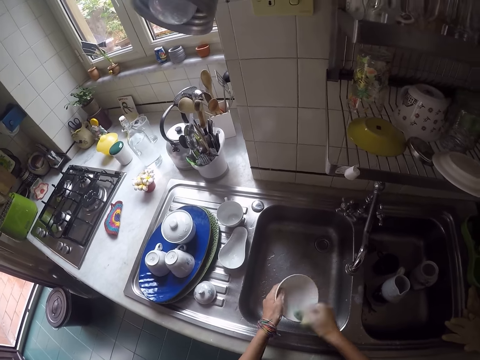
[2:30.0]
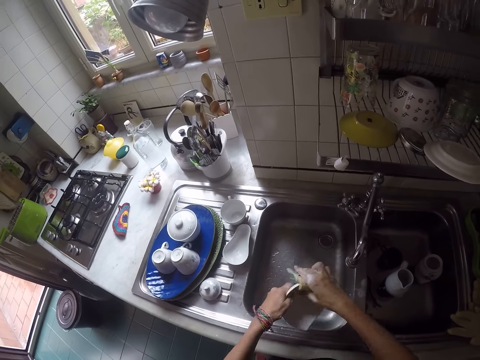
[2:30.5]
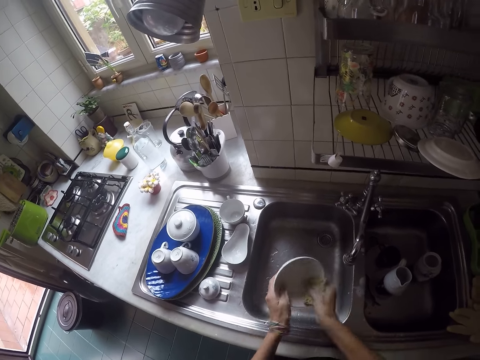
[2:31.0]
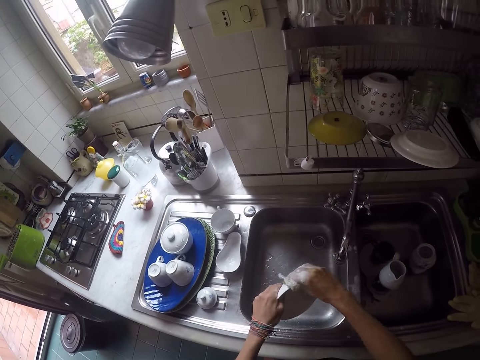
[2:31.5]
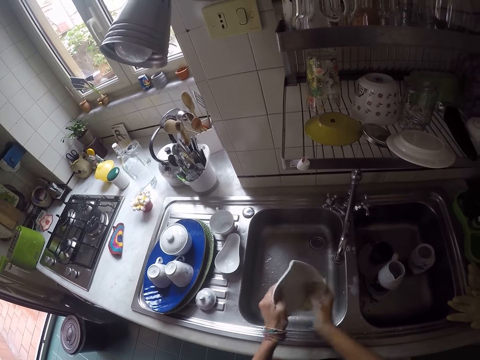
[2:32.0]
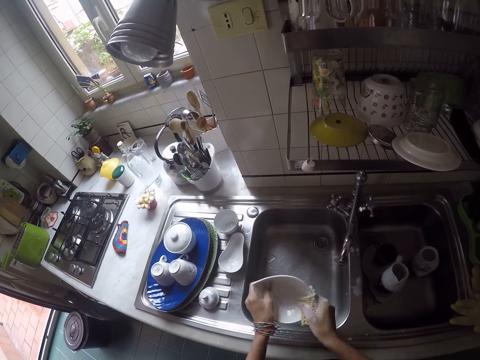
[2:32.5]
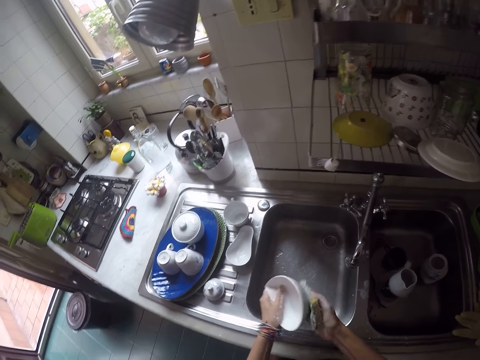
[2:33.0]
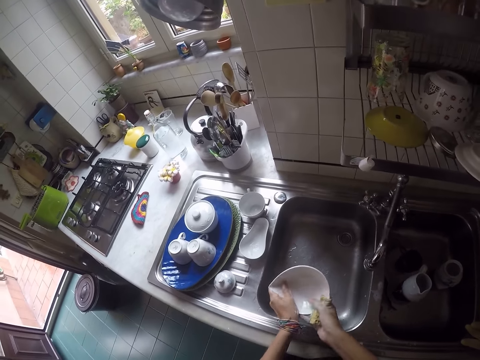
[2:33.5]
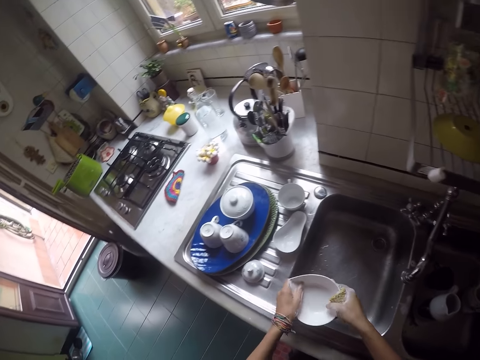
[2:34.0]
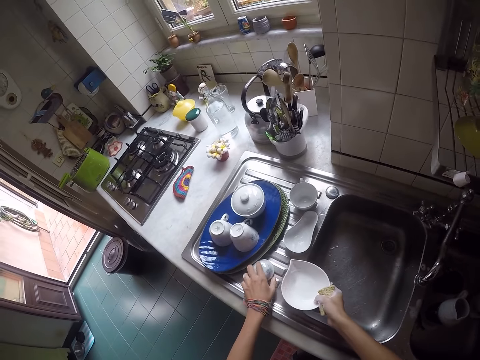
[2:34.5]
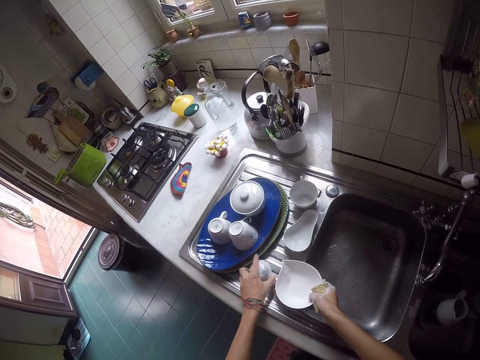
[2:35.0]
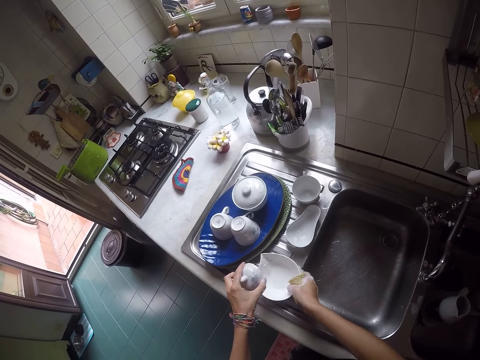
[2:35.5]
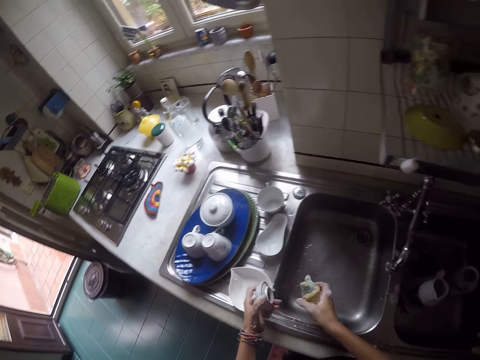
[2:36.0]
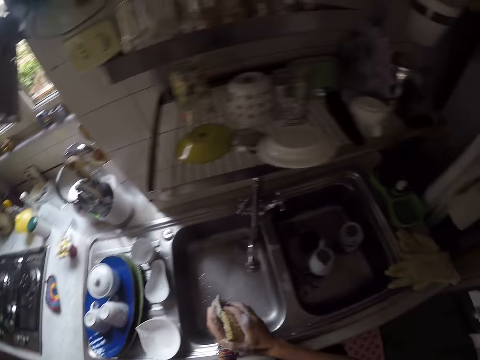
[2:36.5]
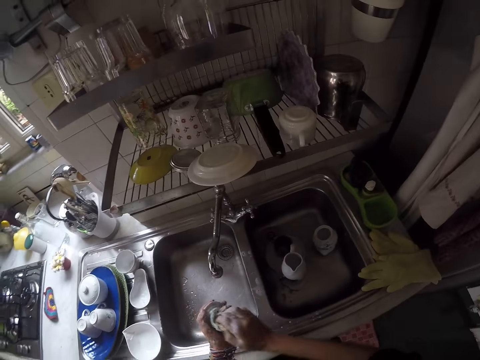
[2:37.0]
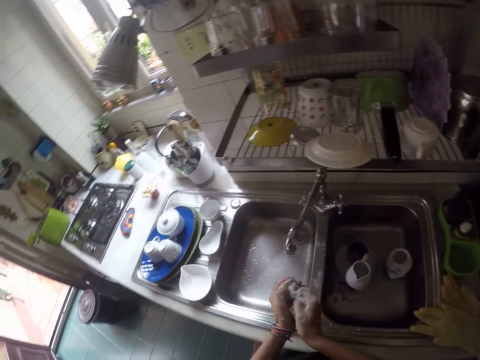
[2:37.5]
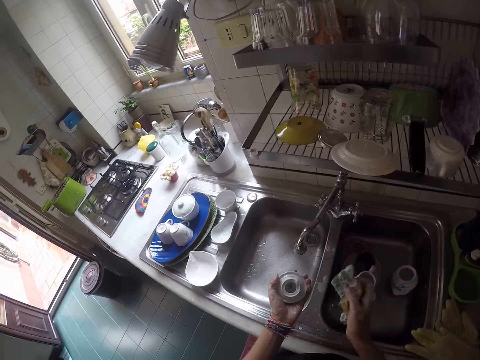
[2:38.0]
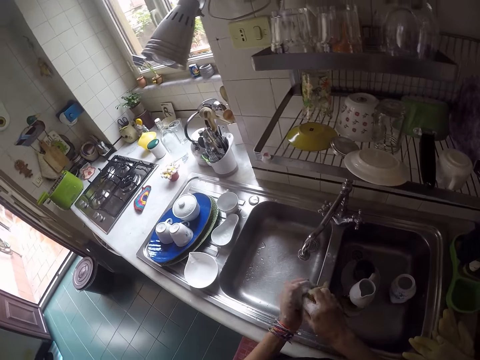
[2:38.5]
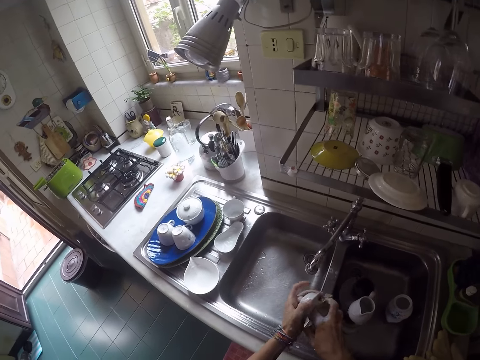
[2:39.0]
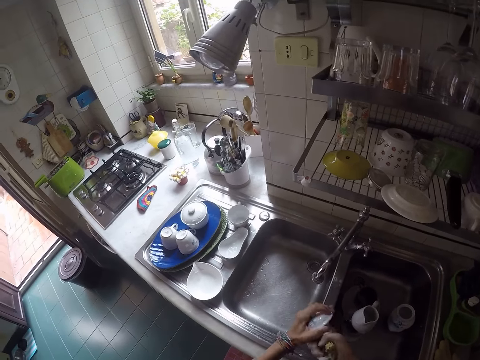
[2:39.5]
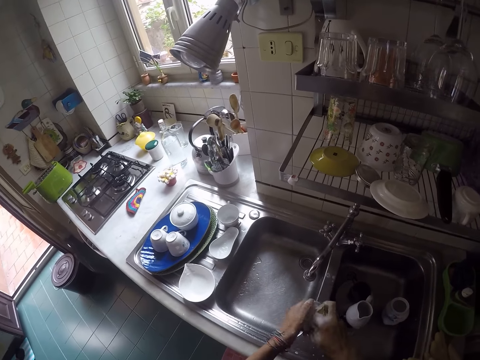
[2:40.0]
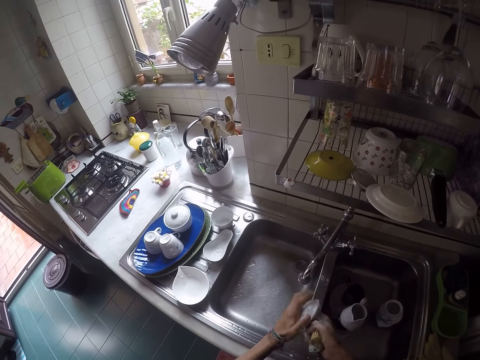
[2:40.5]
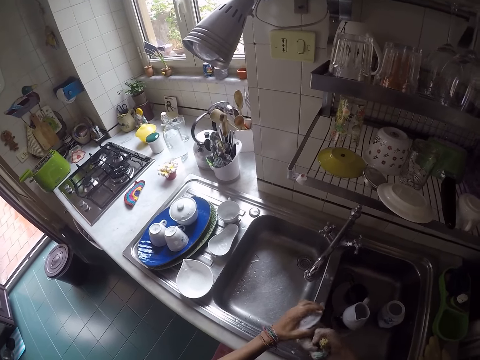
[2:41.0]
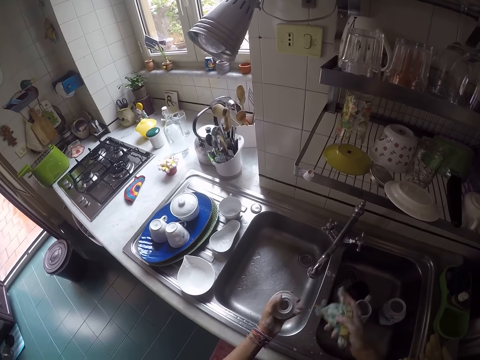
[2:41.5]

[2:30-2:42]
The camera wearer puts the bowl on the sink slab. They take a bowl lid on the sink slab. They scrub the bowl lid.

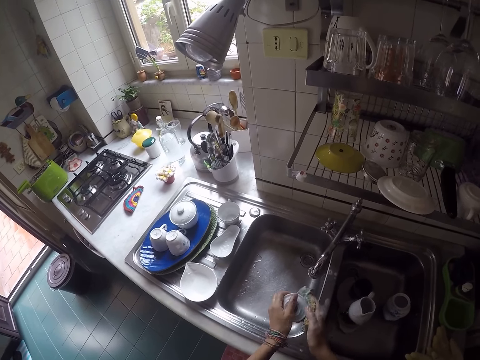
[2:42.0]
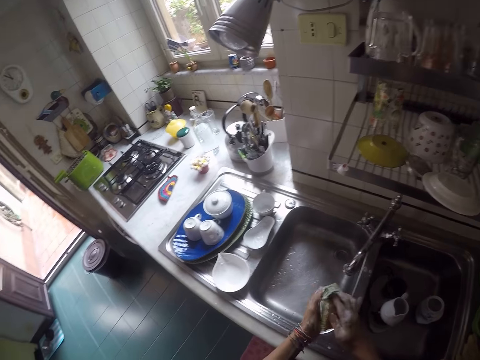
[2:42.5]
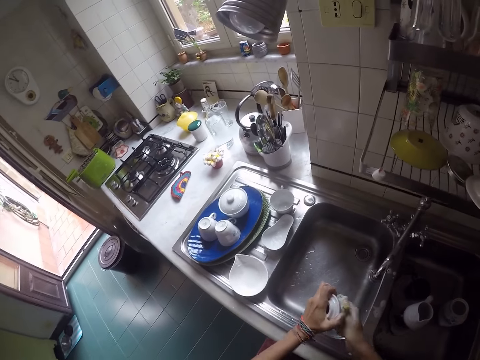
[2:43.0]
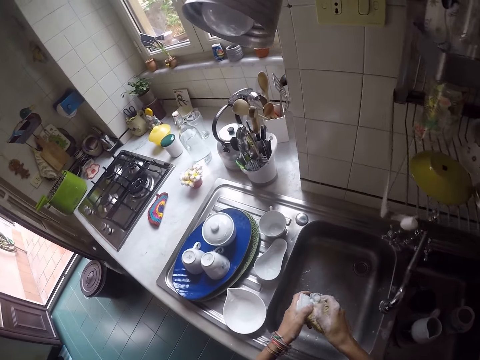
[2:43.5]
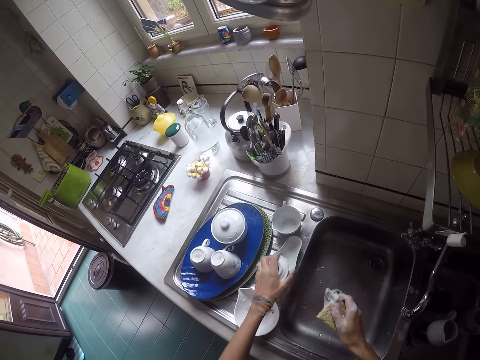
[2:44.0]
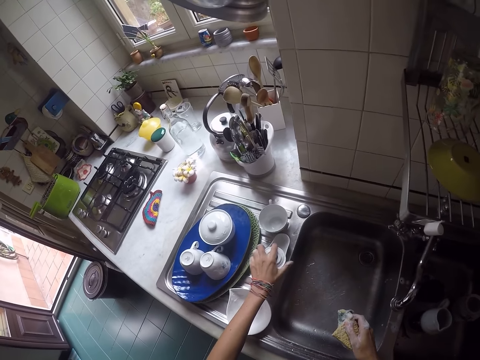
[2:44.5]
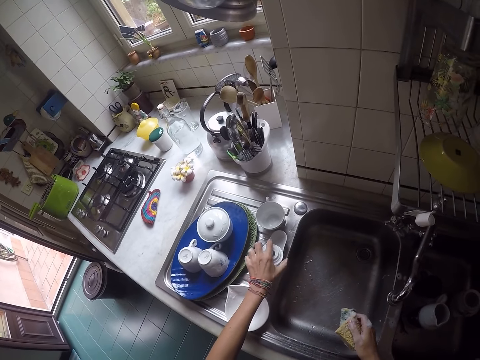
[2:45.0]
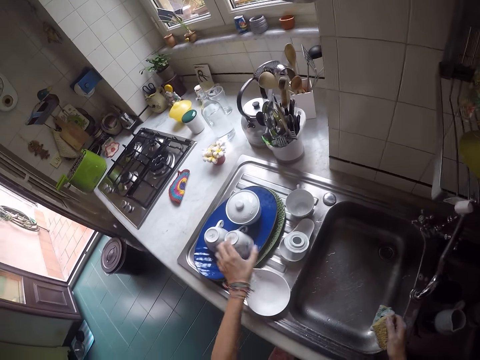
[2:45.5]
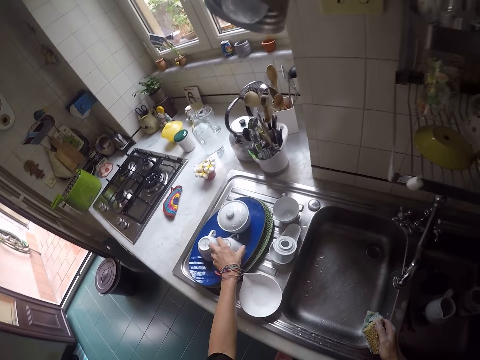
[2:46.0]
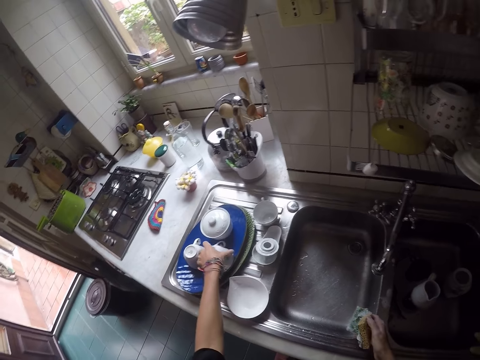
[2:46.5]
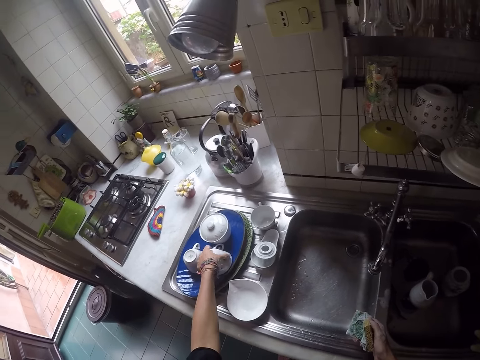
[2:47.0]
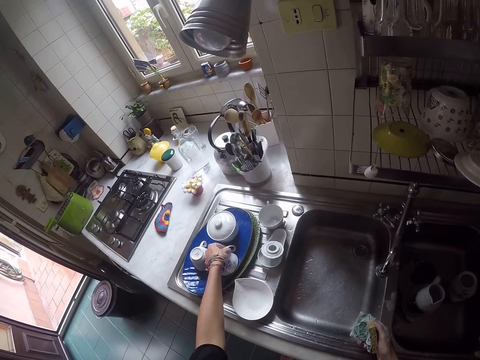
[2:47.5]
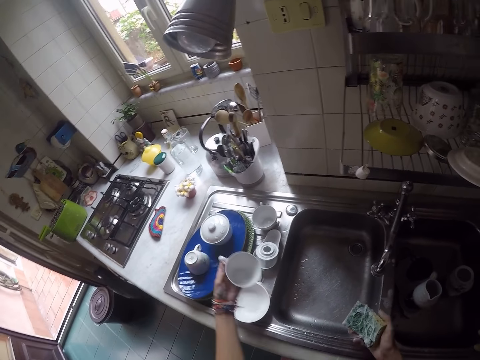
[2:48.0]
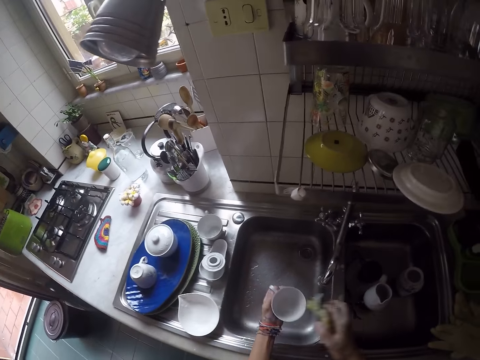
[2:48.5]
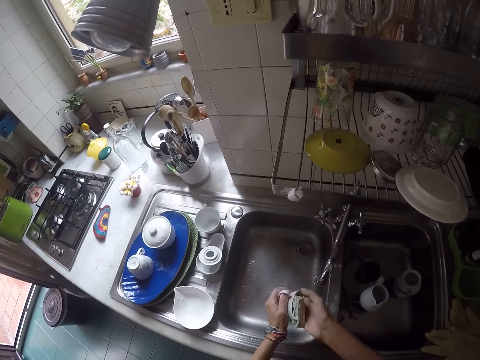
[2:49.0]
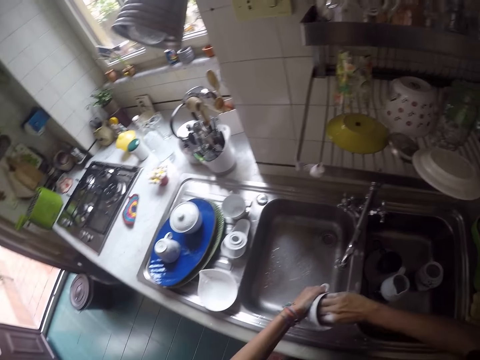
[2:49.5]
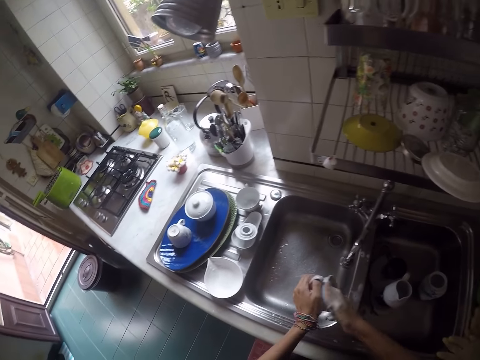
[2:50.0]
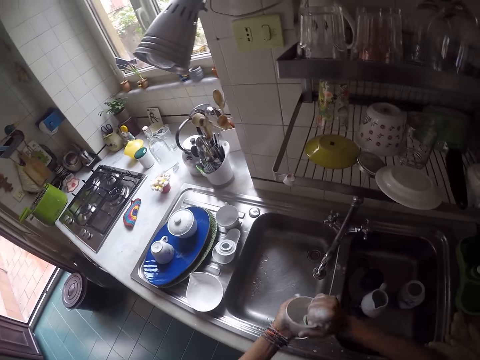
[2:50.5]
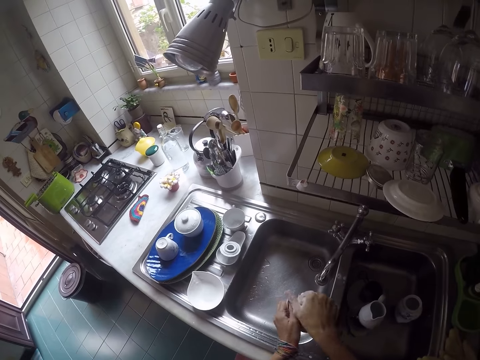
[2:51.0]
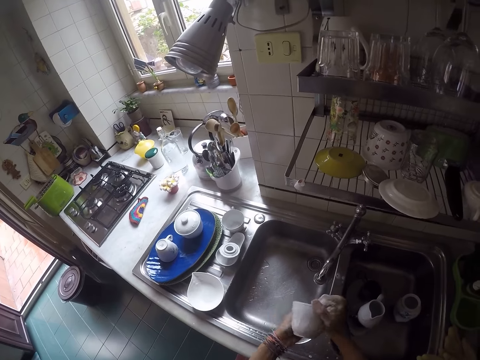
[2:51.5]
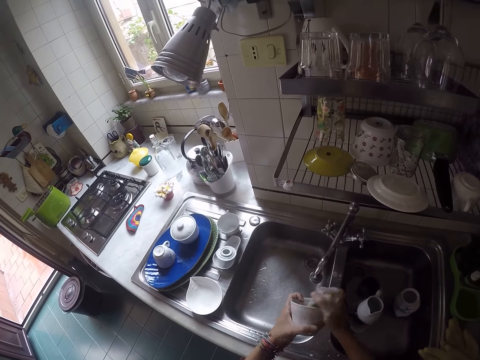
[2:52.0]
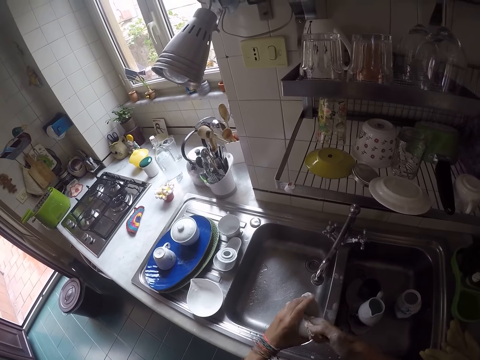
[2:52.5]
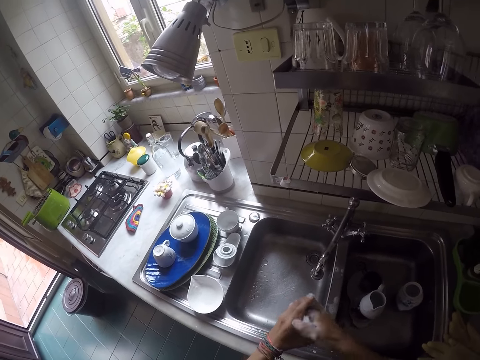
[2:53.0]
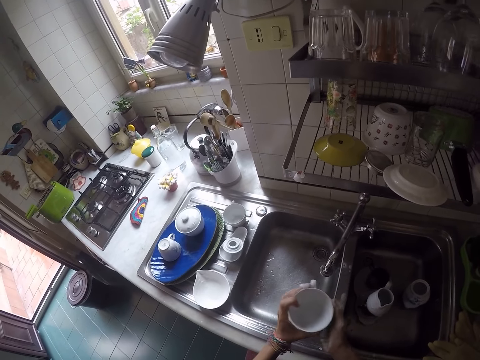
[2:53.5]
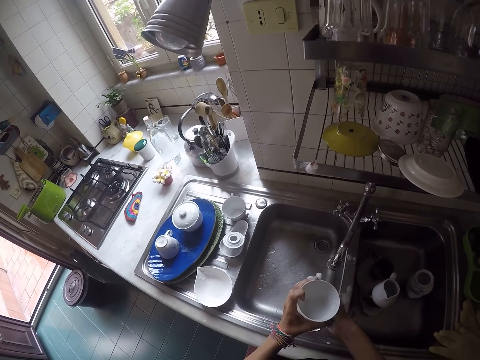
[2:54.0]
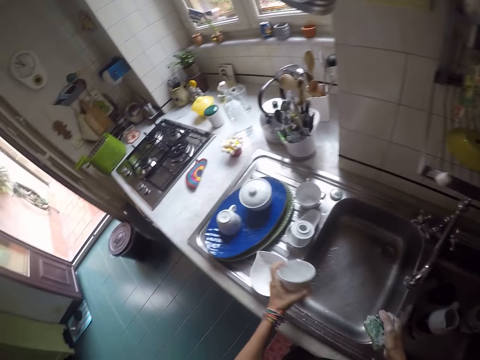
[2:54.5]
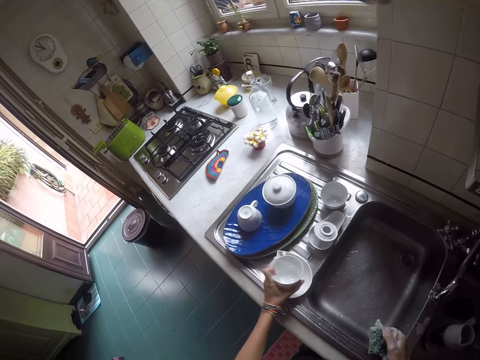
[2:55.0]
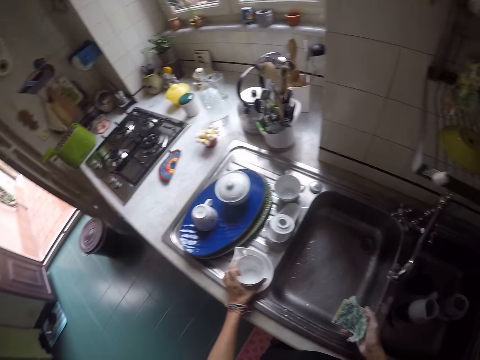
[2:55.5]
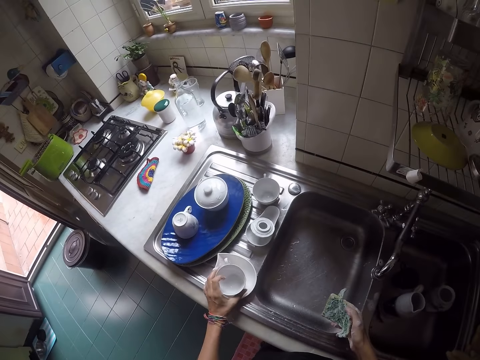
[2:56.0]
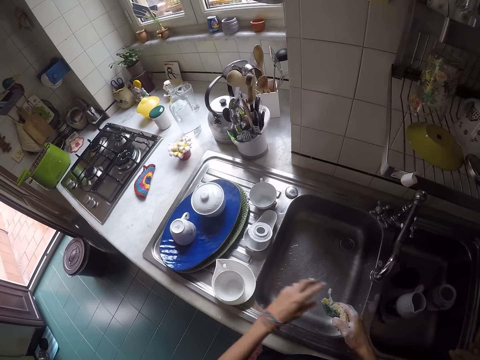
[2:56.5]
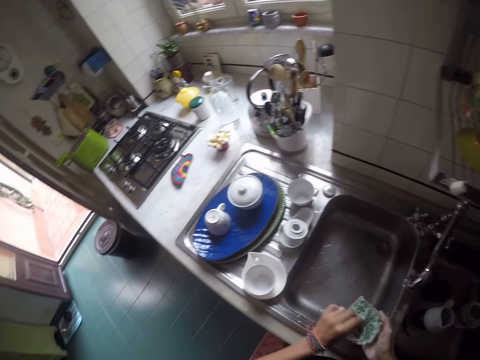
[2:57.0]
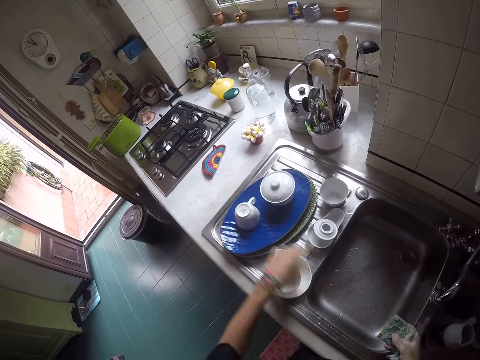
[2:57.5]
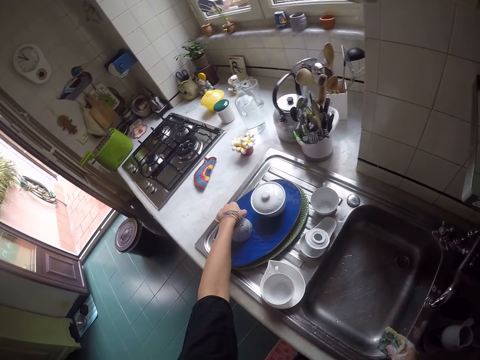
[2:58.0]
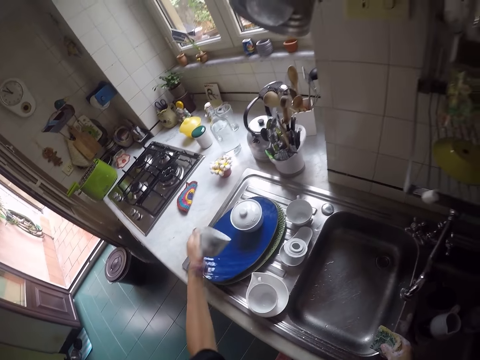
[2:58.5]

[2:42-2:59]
The camera wearer puts the bowl lid on the sink slab. They take a cup from the tray. They scrub the cup. They put the cup in a bowl on the sink slab. They adjust the scouring pad. They take another cup from the tray.
